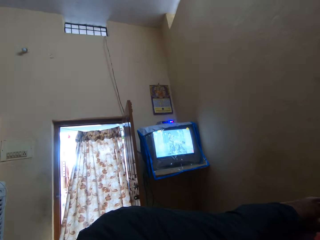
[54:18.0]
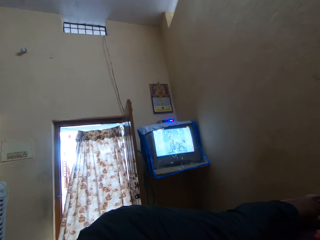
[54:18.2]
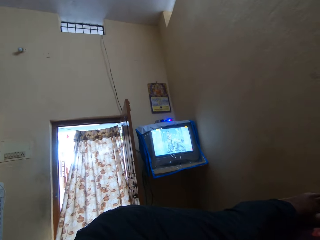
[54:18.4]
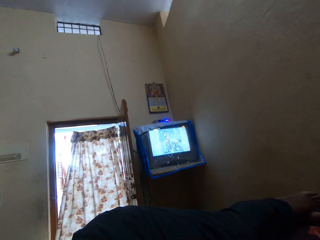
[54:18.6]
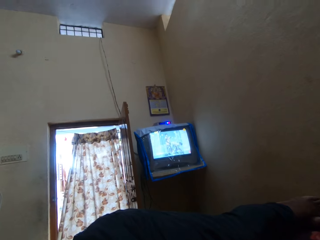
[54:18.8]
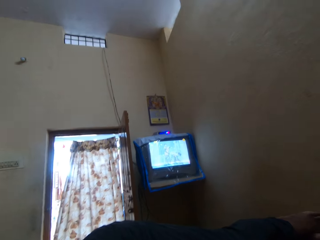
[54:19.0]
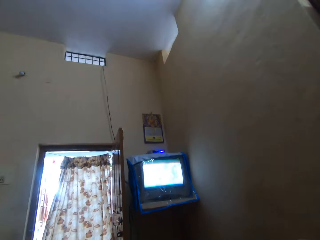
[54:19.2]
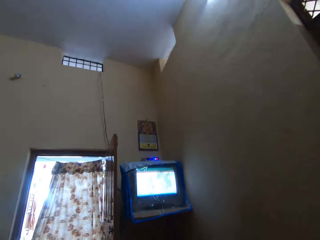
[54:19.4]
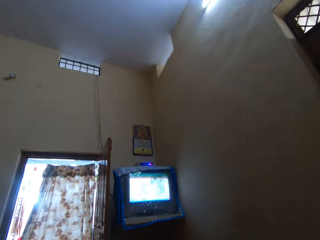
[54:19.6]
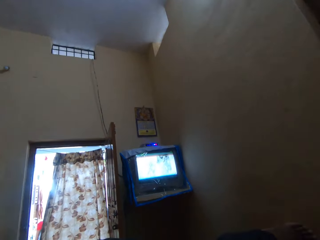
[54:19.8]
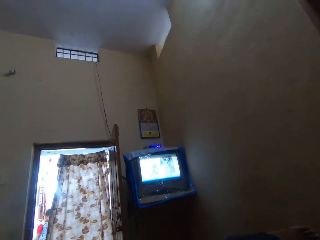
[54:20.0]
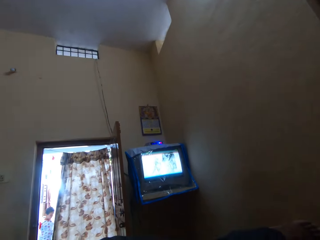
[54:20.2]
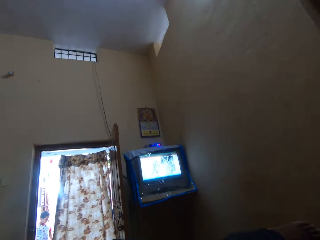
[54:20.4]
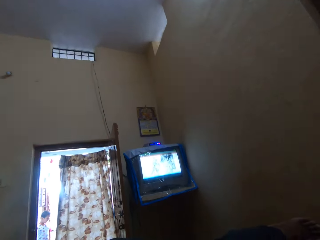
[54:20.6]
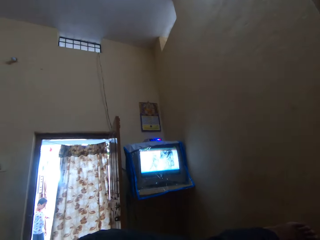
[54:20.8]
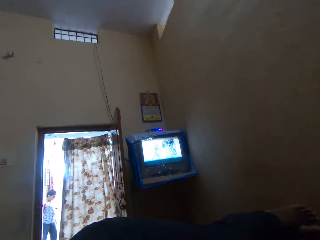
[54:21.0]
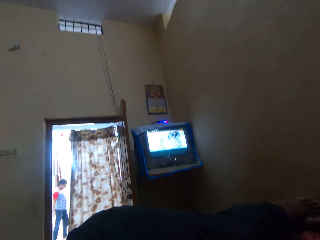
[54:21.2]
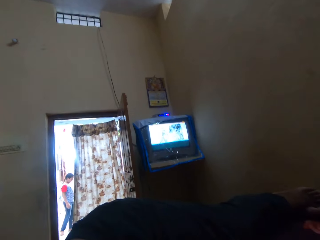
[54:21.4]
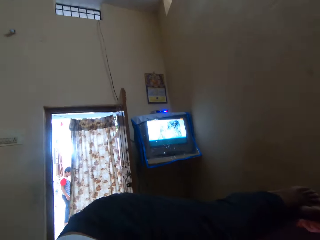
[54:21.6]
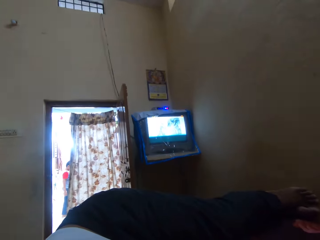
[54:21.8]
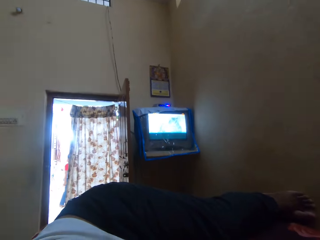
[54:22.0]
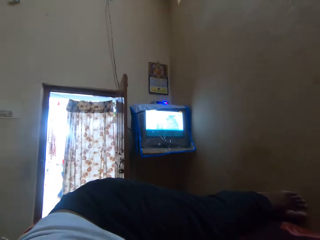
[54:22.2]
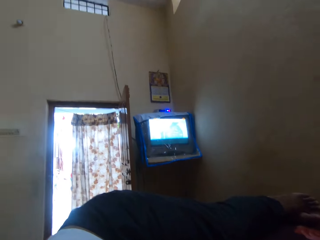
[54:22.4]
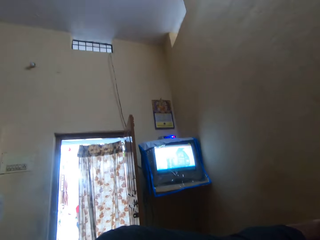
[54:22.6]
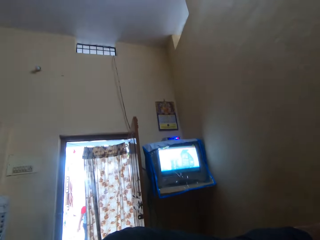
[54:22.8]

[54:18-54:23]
The camera wearer stares at the television. They turn around.

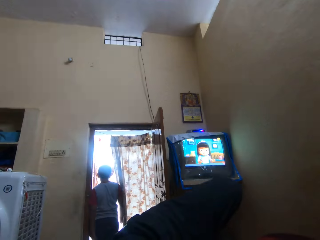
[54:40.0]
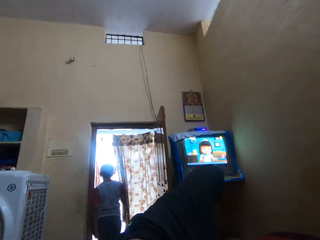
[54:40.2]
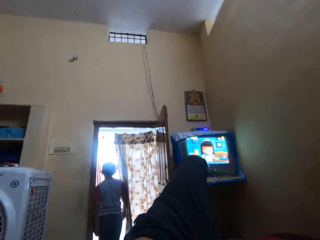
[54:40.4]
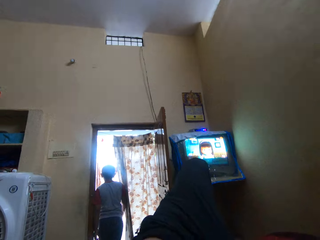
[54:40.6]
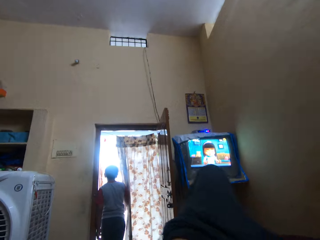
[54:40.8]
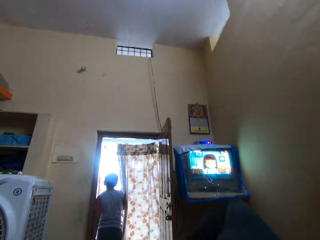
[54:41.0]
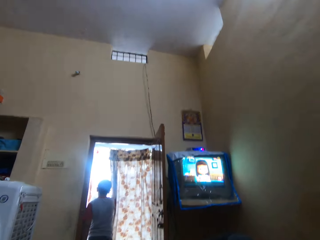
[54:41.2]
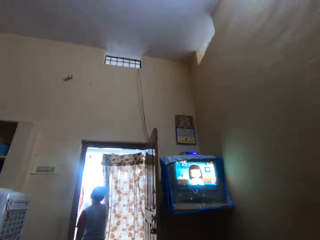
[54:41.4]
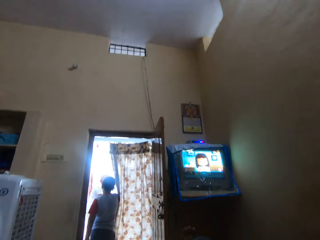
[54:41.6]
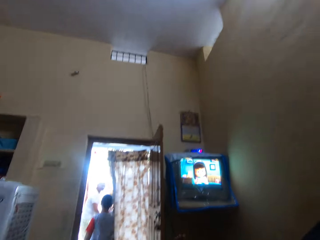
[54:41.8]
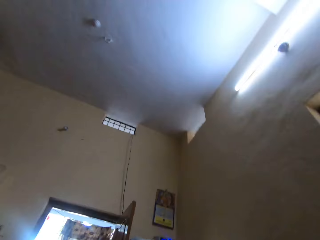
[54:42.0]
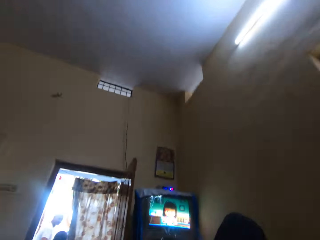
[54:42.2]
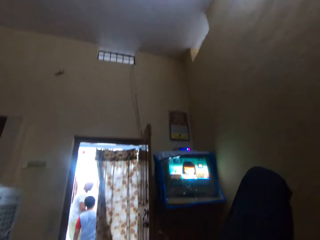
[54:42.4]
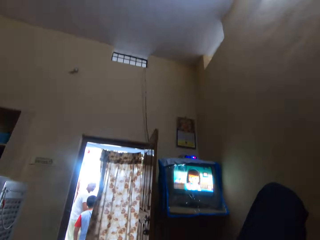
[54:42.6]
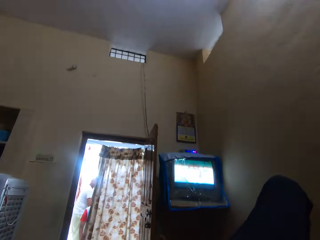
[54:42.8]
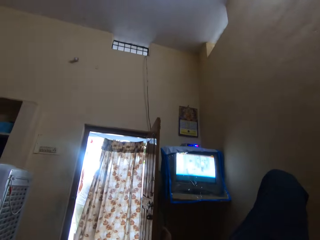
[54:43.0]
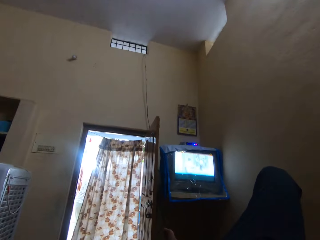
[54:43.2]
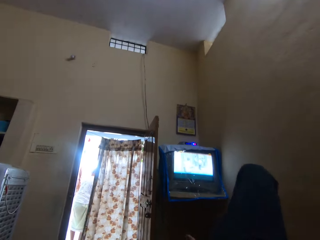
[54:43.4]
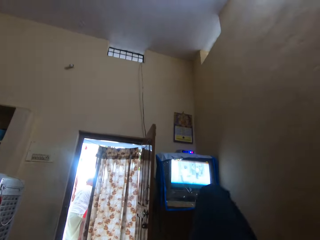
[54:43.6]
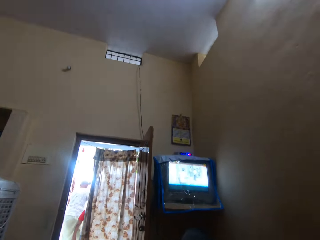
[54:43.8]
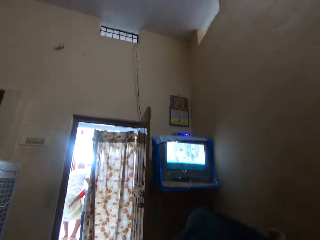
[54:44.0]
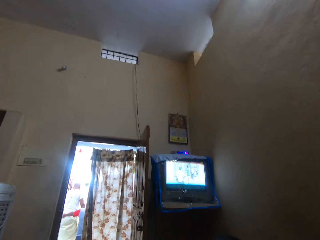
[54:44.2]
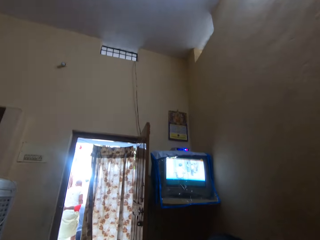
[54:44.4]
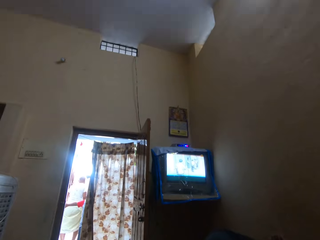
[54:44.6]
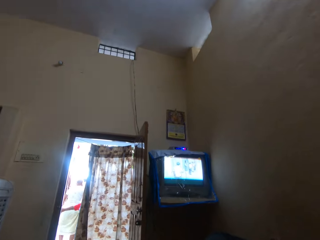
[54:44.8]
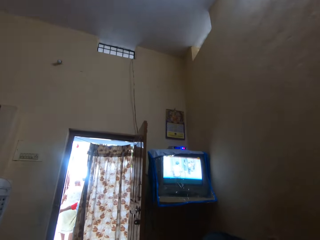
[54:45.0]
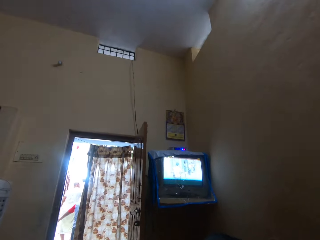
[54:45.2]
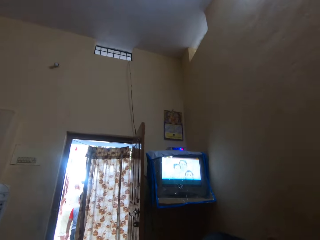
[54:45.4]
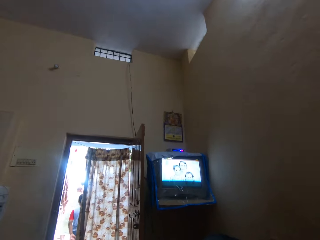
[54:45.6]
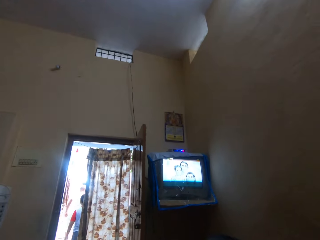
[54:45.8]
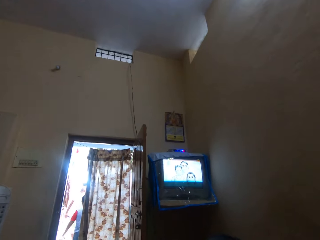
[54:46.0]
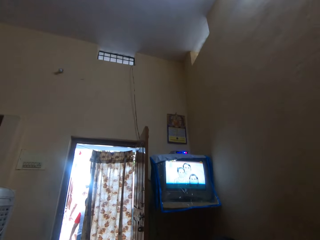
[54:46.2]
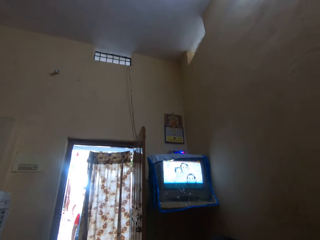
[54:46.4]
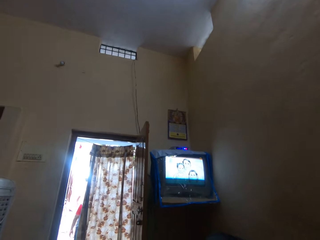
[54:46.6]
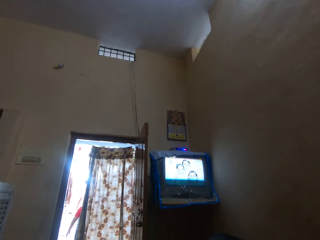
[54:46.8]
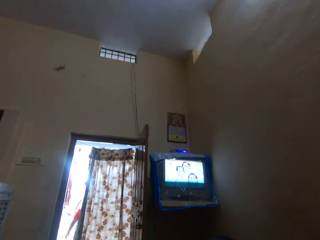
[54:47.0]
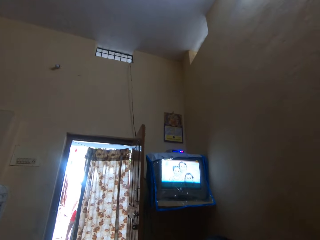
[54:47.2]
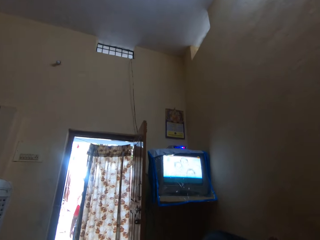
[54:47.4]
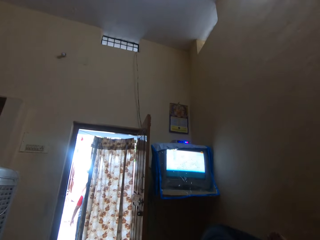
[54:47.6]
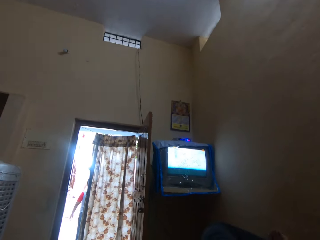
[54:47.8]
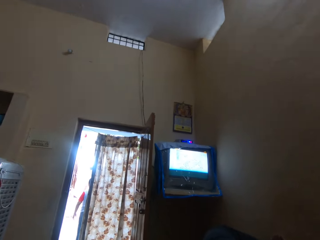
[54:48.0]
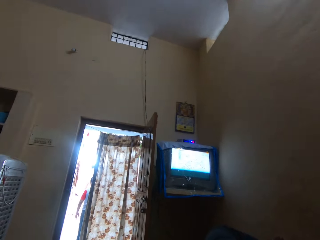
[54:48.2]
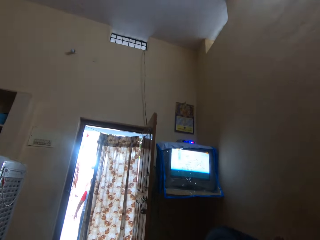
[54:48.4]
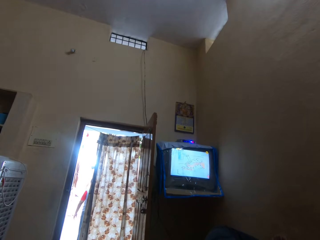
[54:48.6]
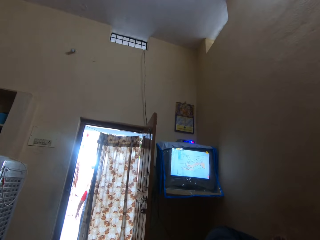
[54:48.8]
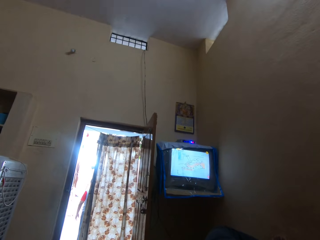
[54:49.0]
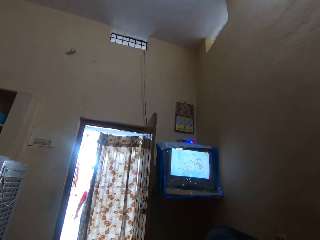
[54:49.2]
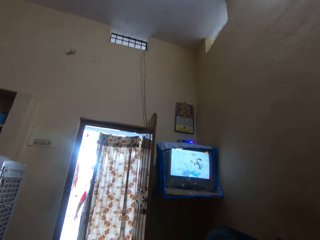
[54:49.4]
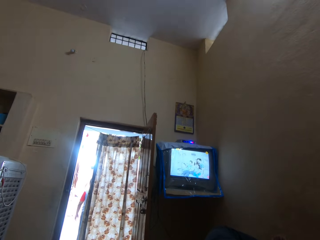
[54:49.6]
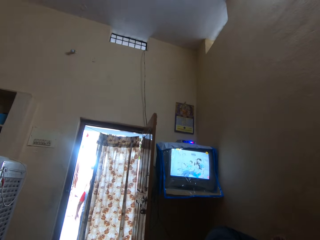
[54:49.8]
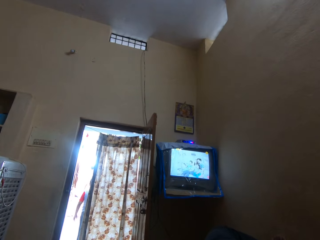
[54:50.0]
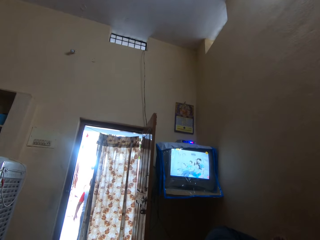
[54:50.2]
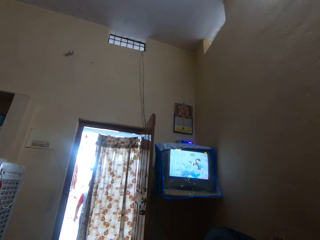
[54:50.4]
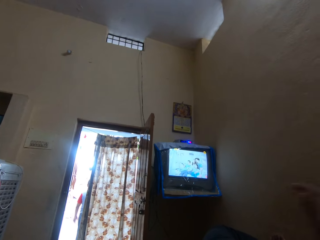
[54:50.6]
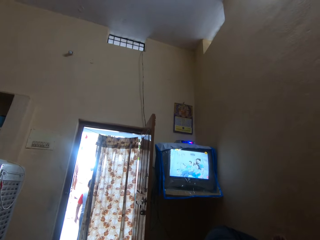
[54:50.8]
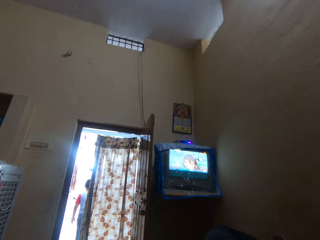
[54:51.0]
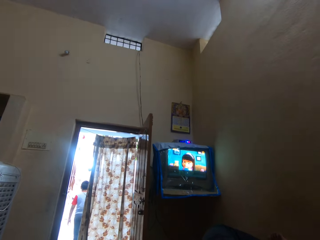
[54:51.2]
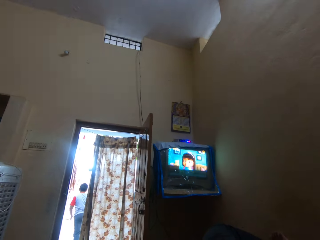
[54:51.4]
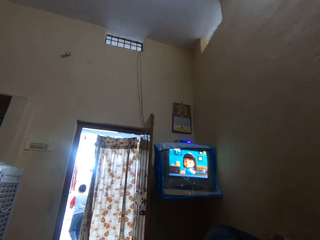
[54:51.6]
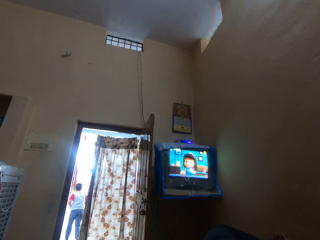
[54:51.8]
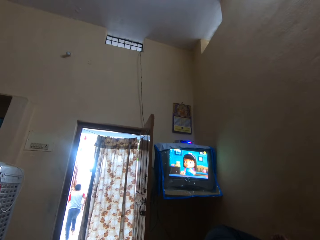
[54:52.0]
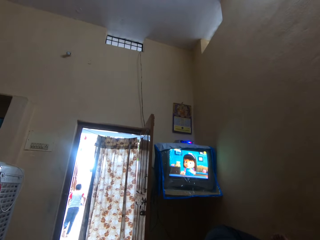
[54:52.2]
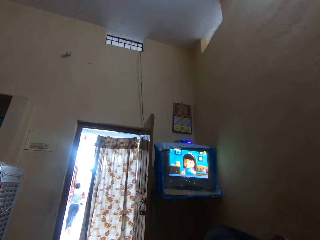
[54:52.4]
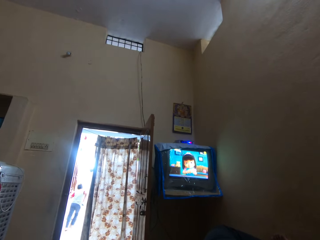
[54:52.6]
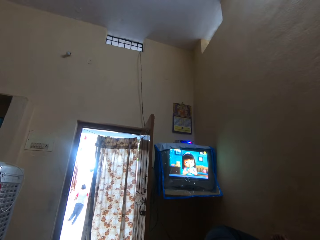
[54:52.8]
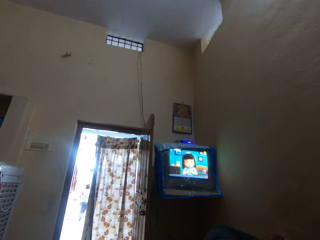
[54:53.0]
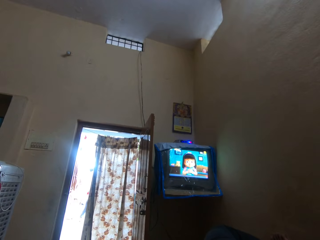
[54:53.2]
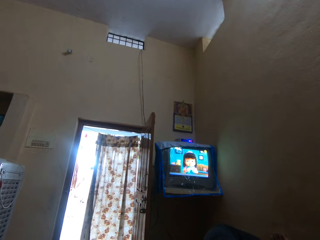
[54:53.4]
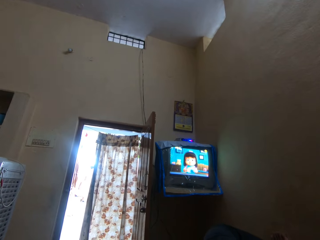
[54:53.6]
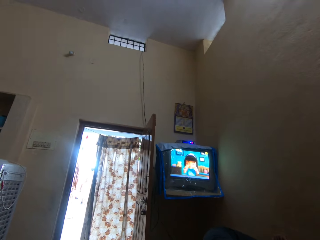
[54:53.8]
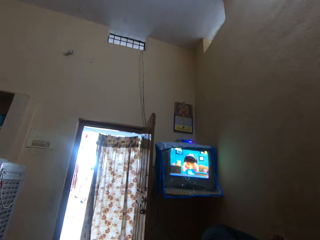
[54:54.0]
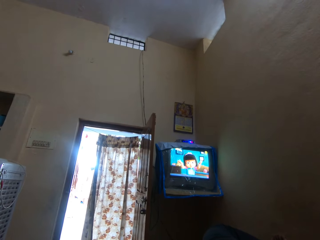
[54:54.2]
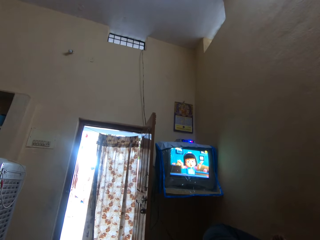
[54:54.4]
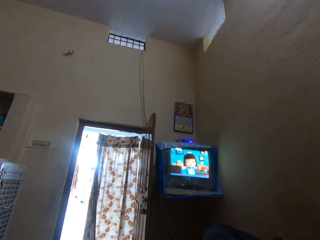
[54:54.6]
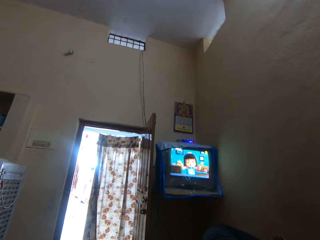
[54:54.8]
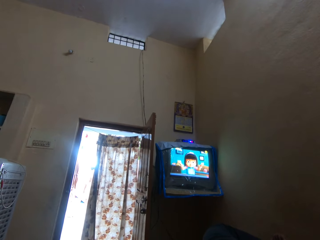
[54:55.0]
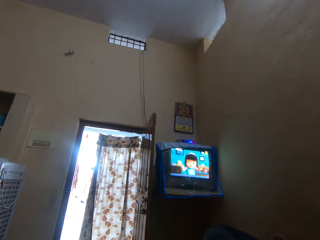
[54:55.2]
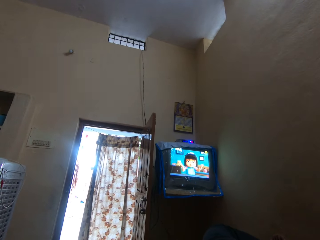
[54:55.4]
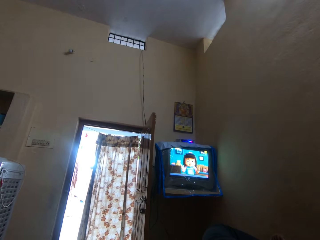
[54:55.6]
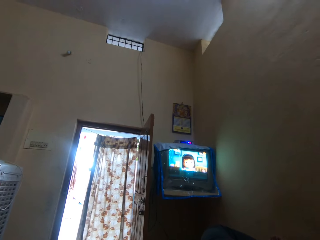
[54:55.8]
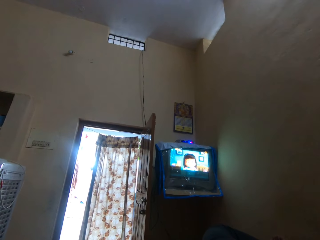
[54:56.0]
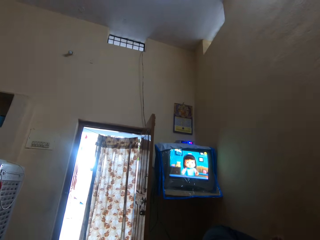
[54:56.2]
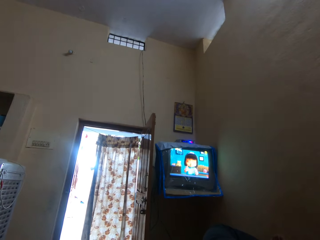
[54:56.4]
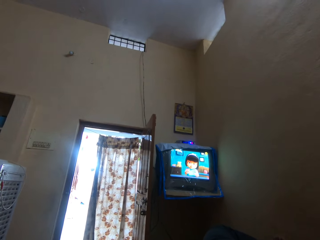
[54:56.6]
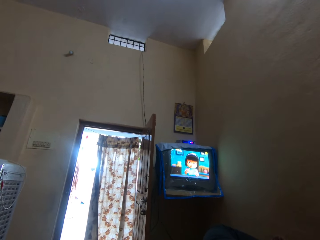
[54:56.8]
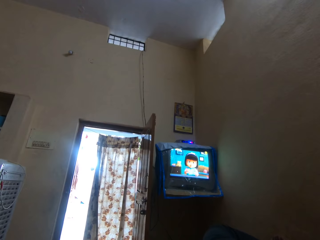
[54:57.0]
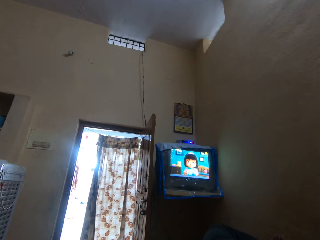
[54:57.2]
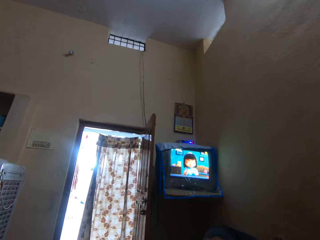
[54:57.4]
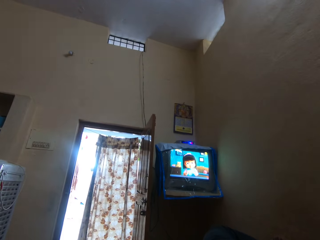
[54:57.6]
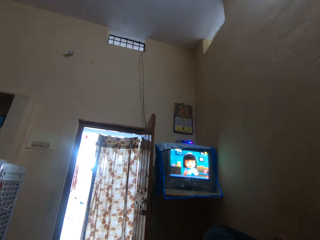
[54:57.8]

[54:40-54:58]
The camera wearer lifts the left leg. They turn to the left. A man walks out of the house. The camera wearer turns around. They lift the right leg. They lower the left leg. They turn around. They stare at the television.
